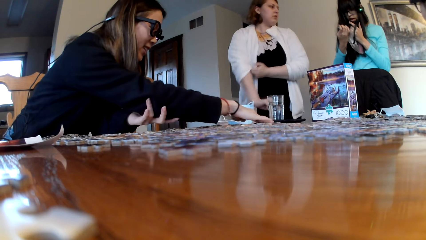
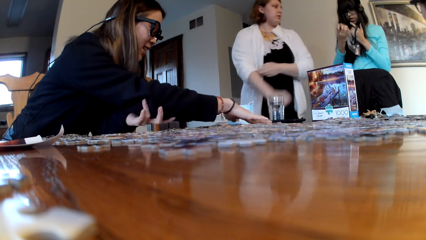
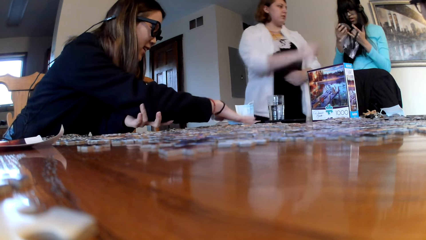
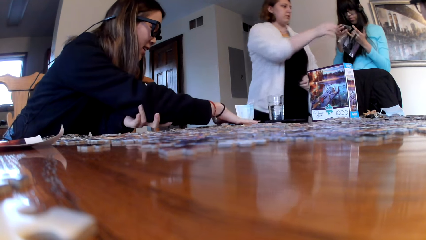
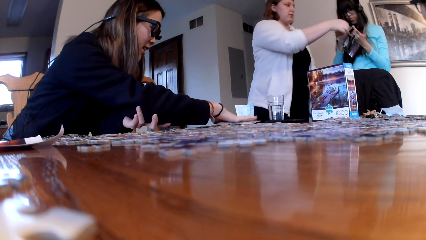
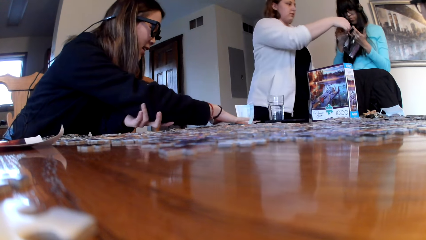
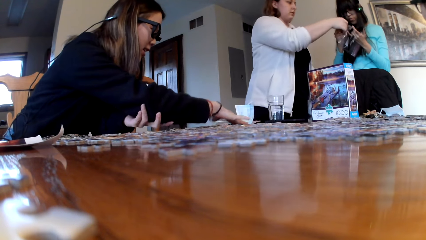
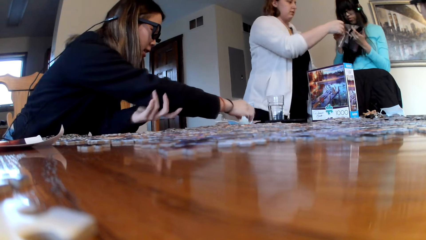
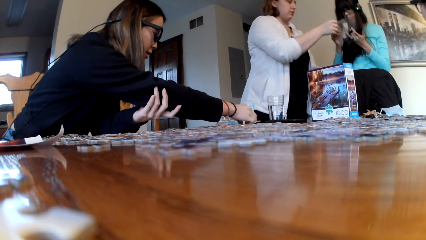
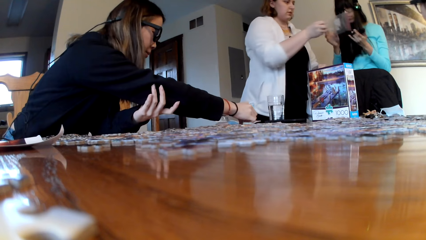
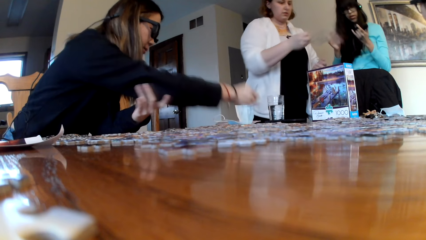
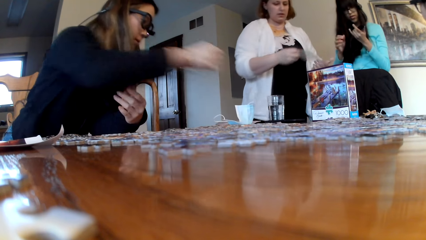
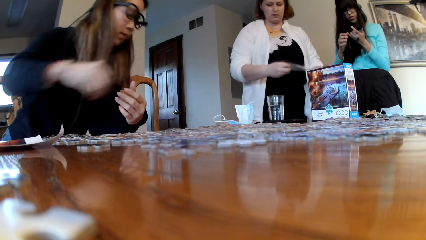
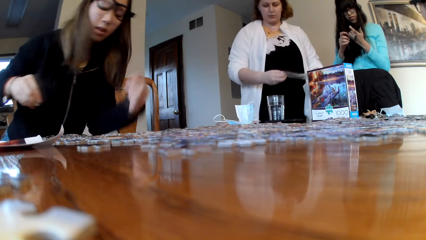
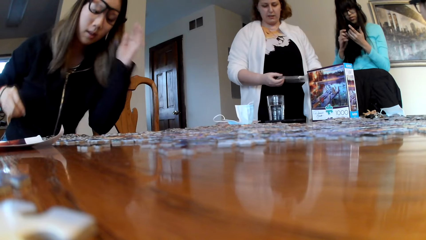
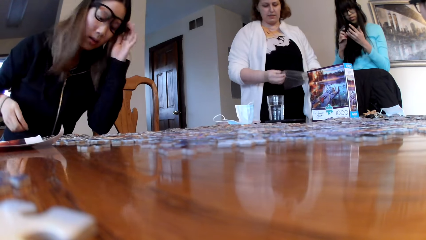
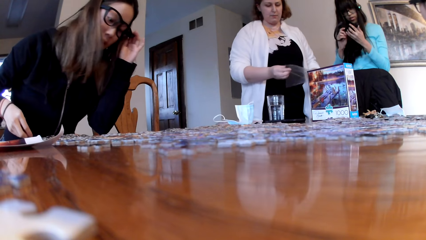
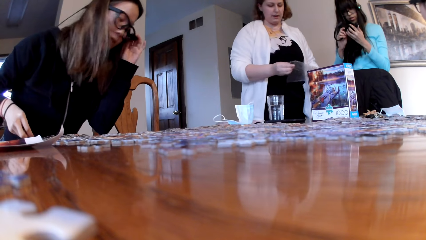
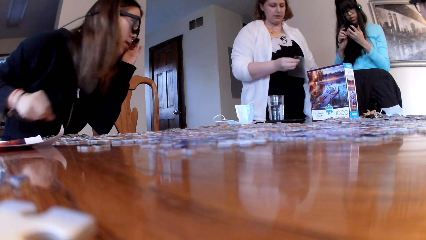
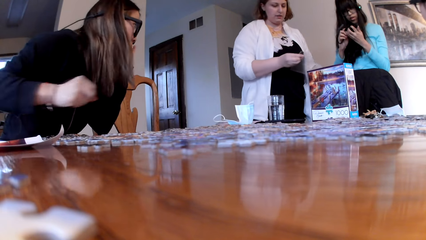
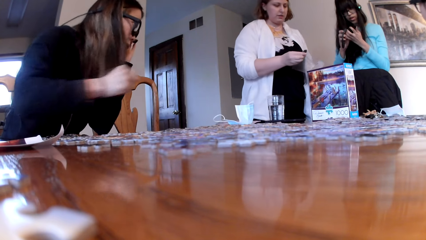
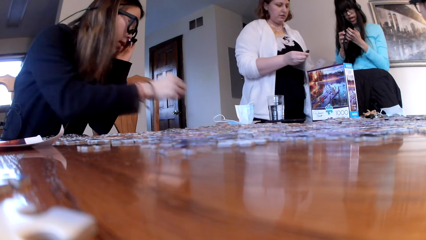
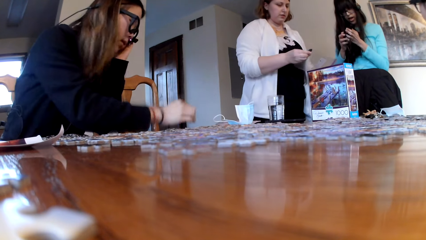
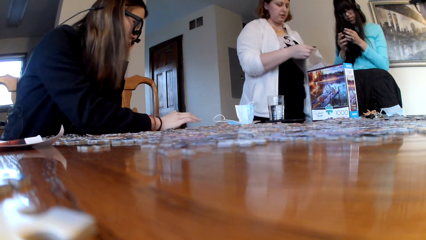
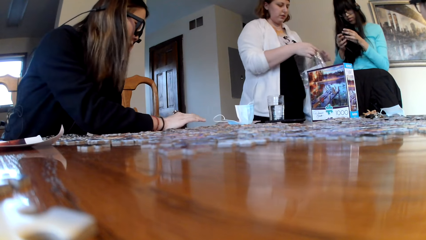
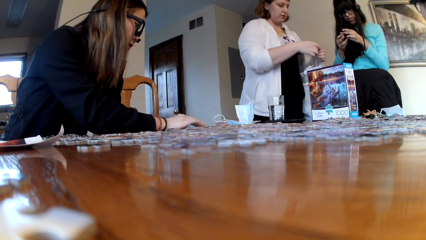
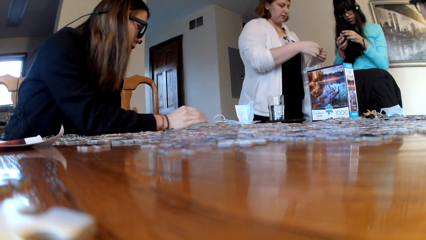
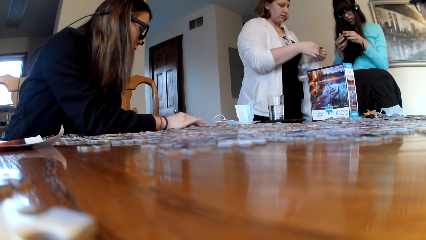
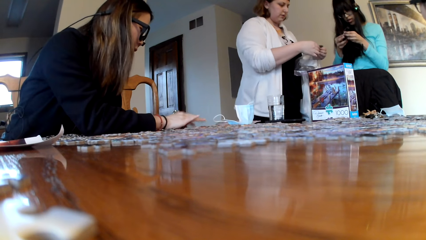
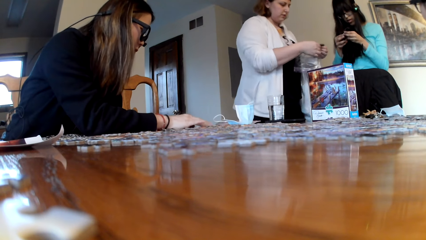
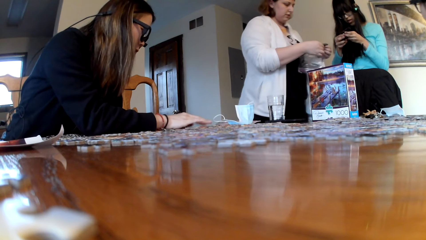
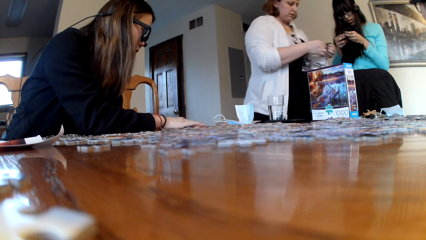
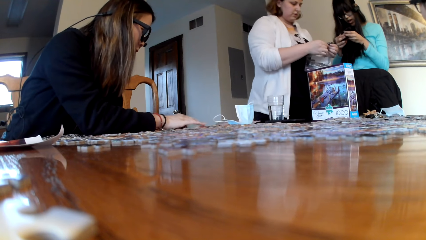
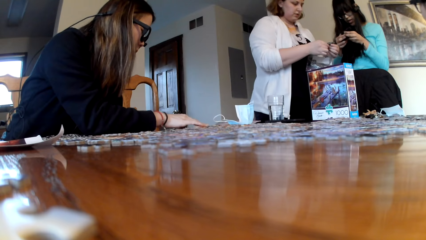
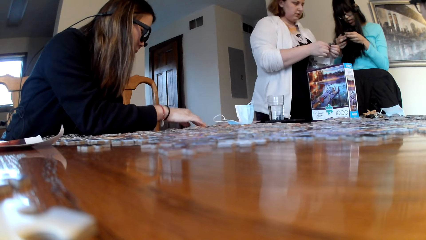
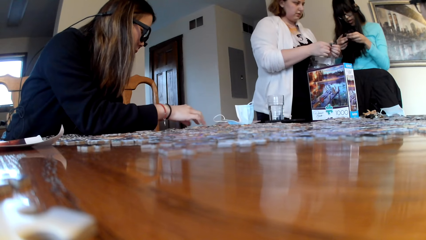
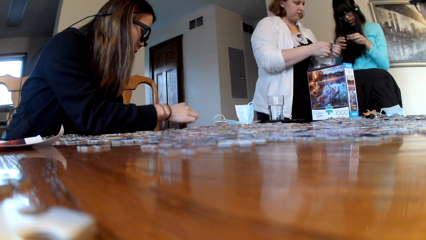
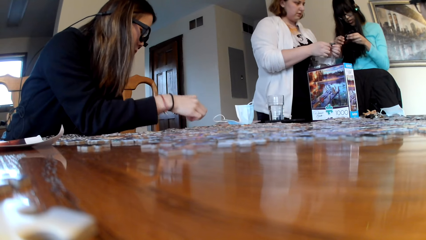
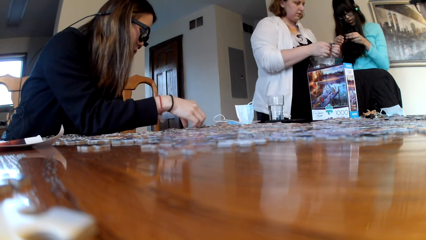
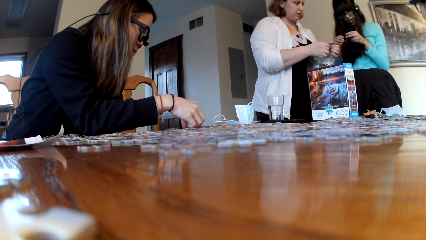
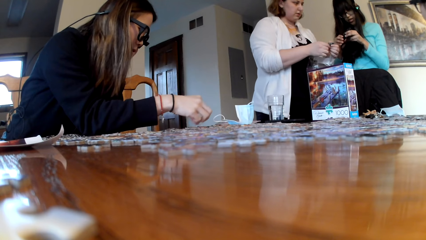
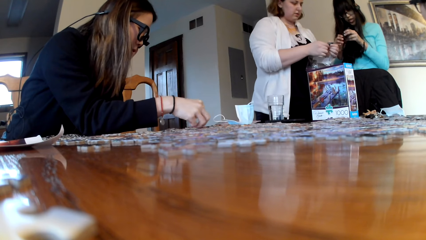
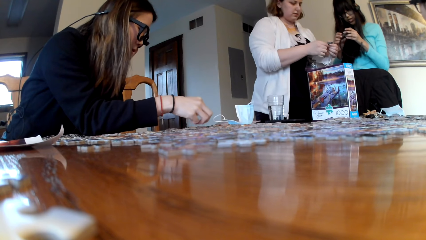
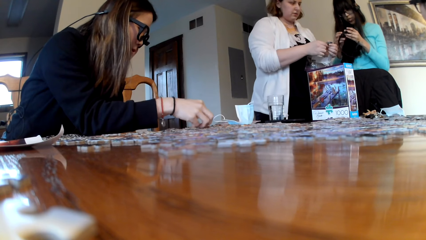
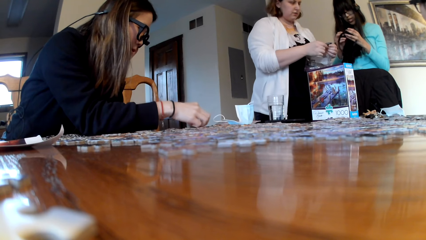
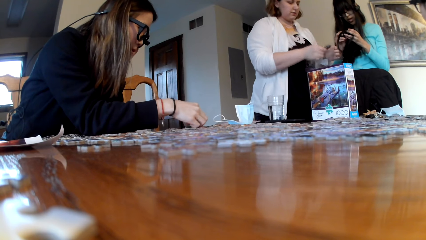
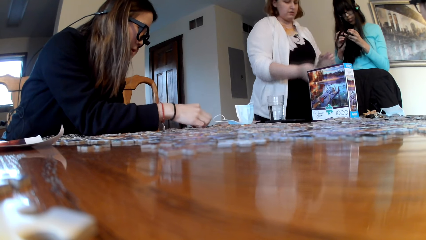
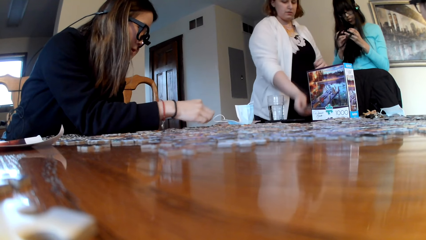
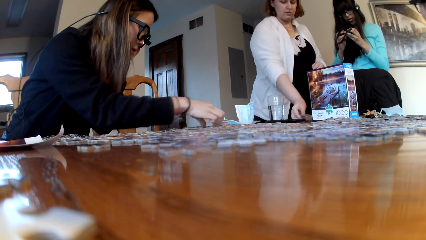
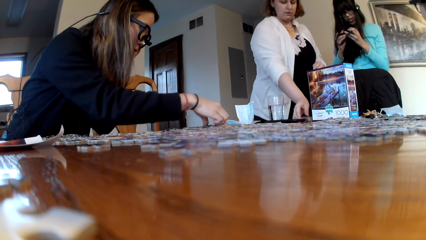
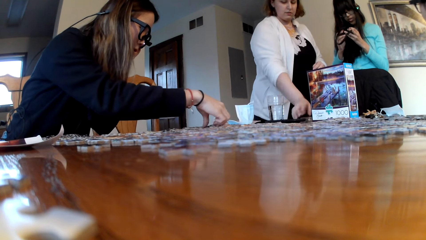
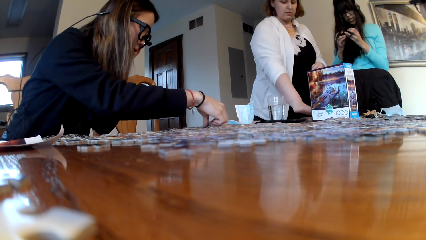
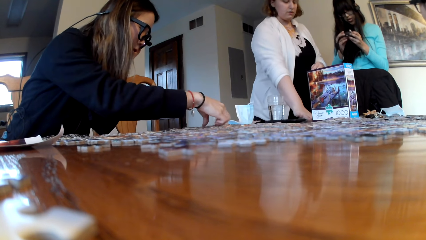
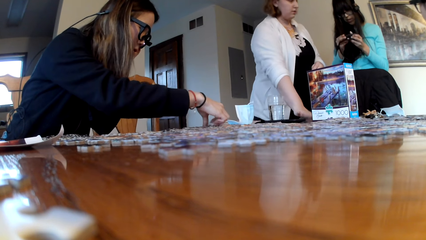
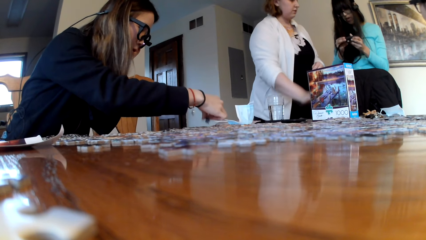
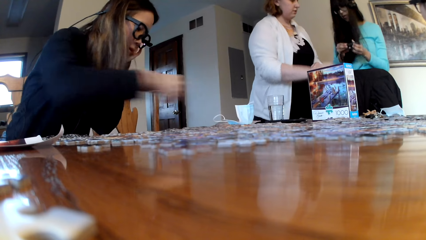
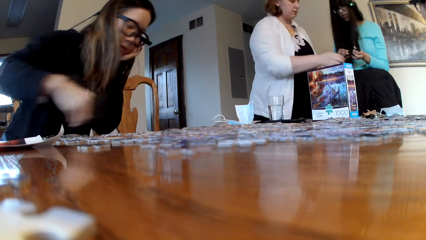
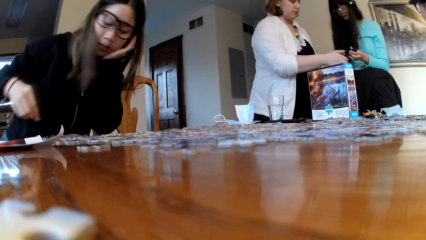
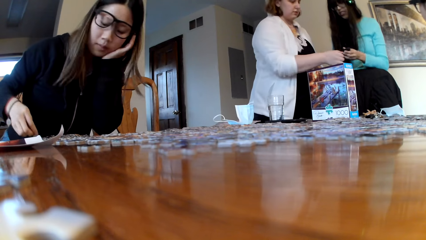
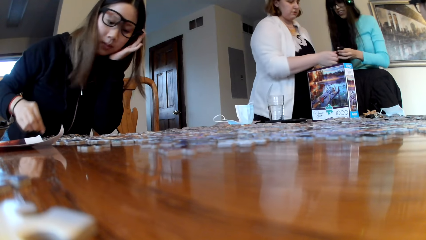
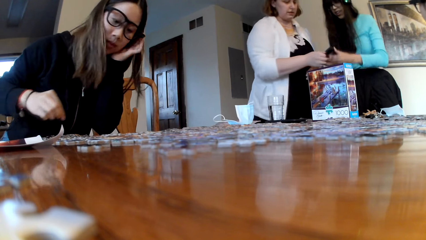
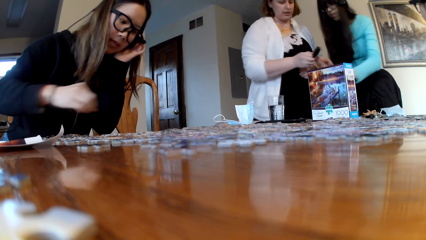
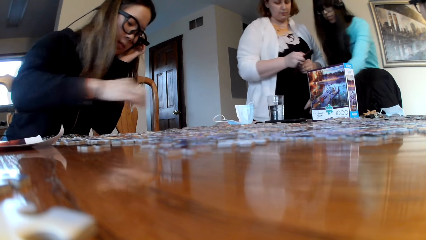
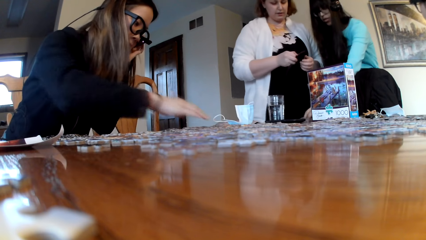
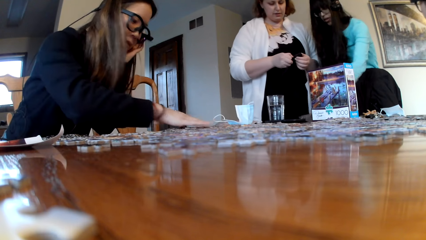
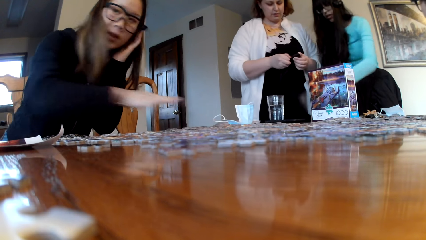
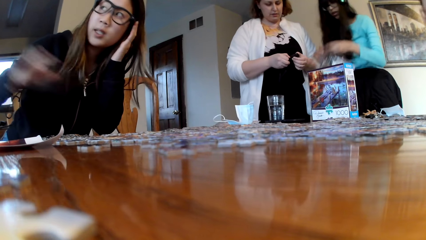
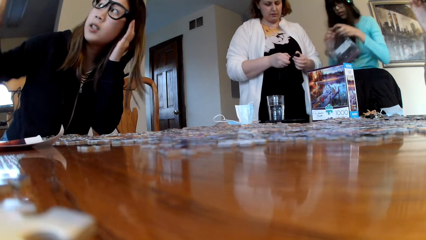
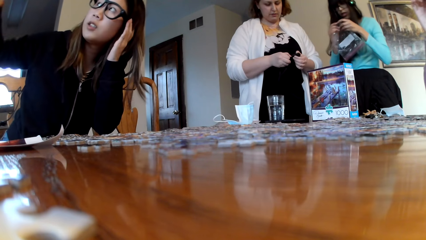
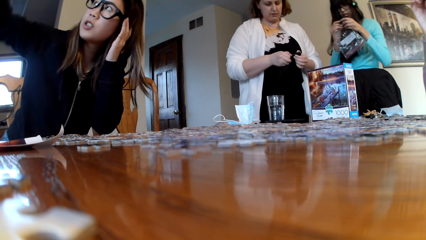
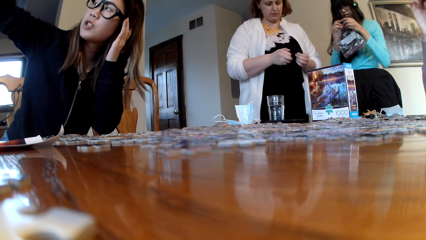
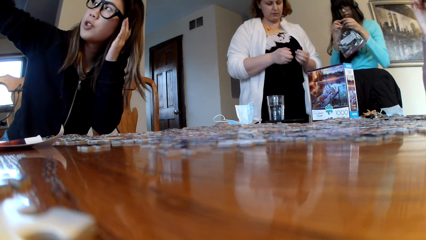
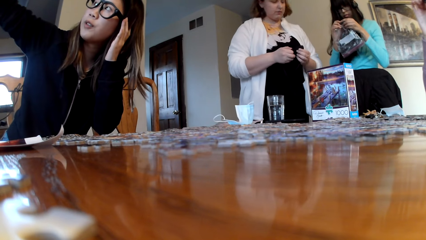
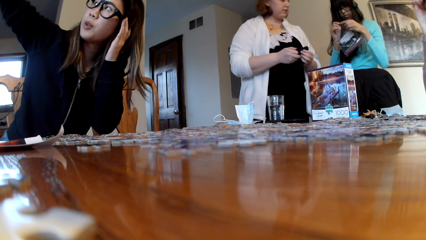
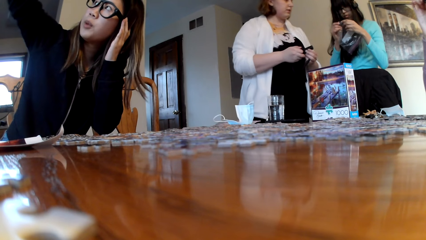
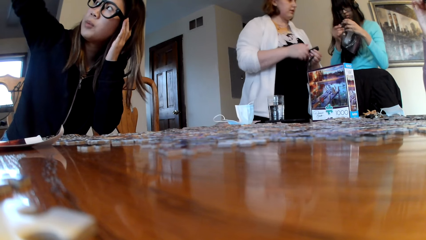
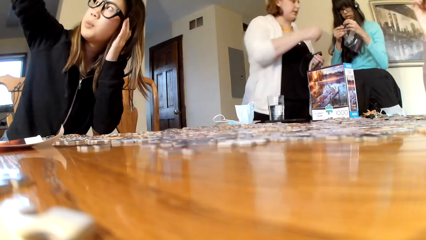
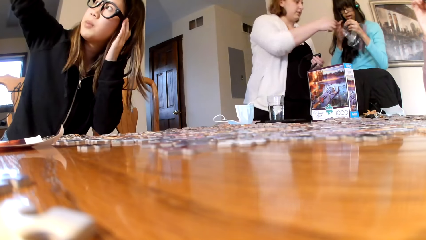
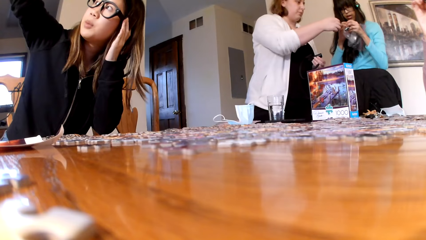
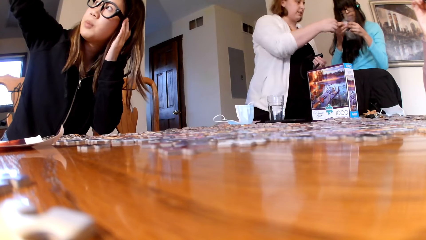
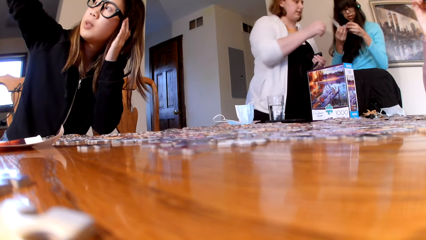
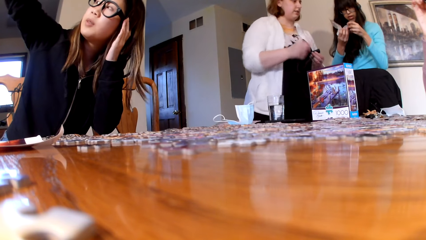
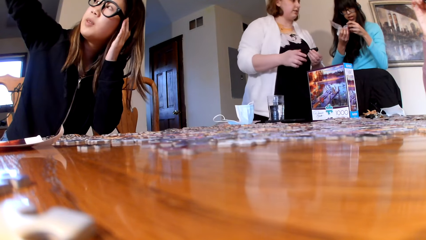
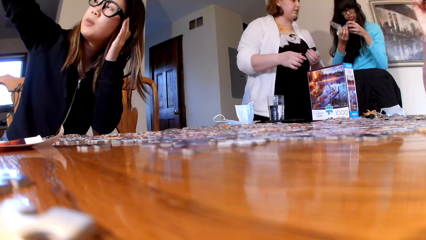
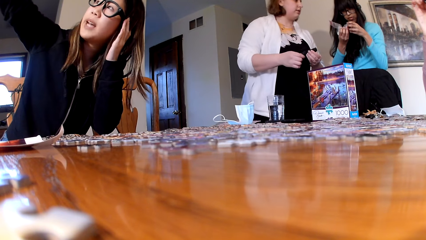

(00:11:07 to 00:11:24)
A woman picks up a paper. Another woman looks for the puzzle pieces. A lady switches on the lights. The other woman stretches her hand.
